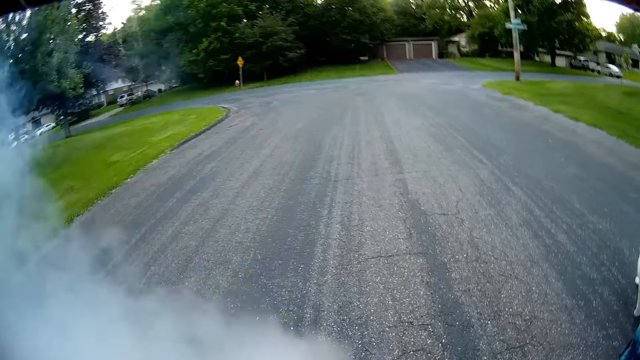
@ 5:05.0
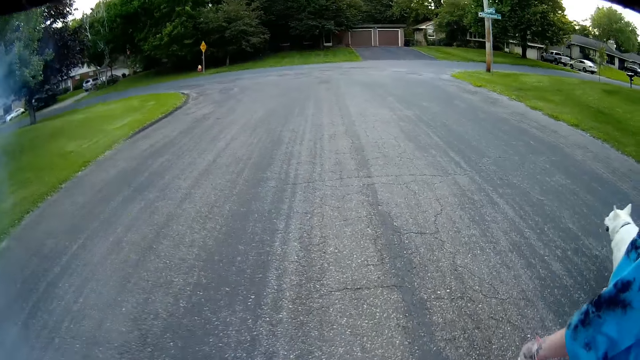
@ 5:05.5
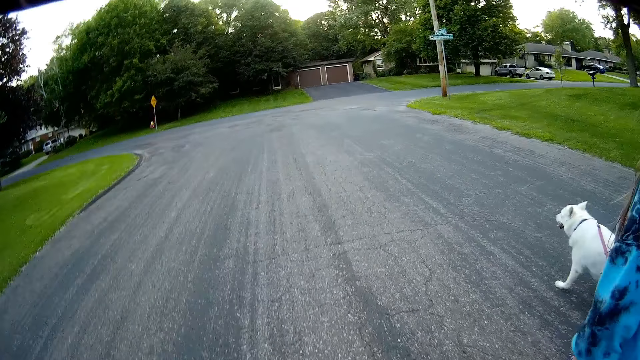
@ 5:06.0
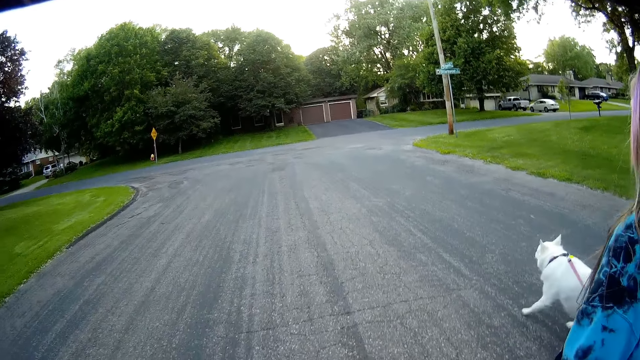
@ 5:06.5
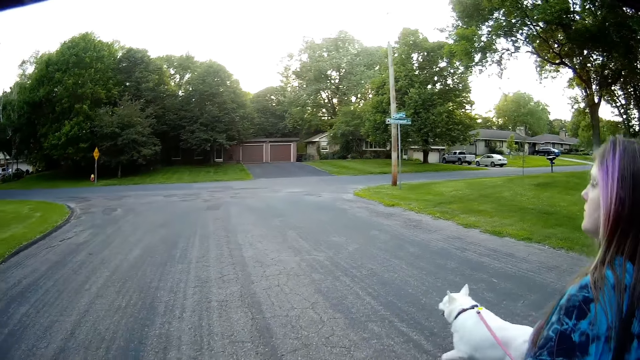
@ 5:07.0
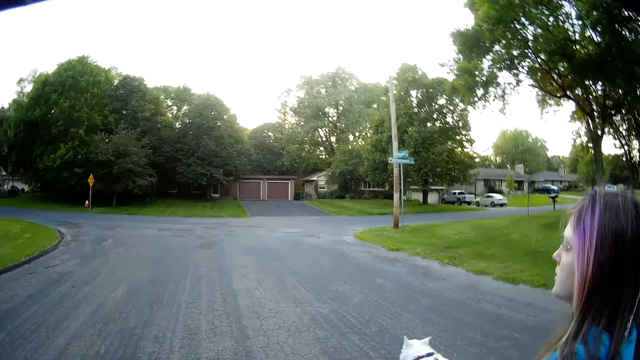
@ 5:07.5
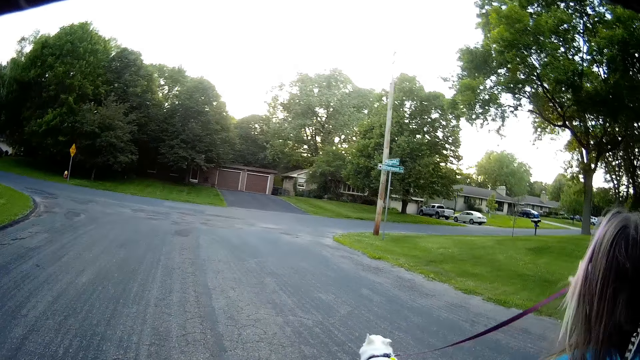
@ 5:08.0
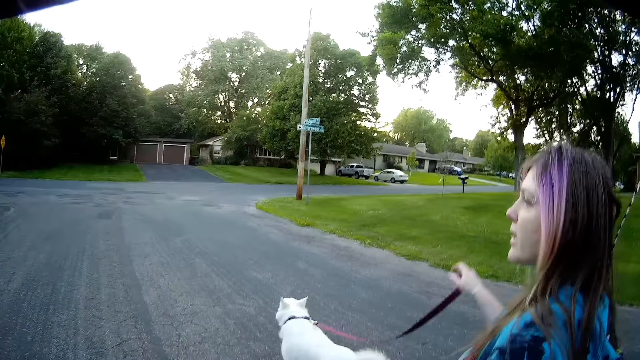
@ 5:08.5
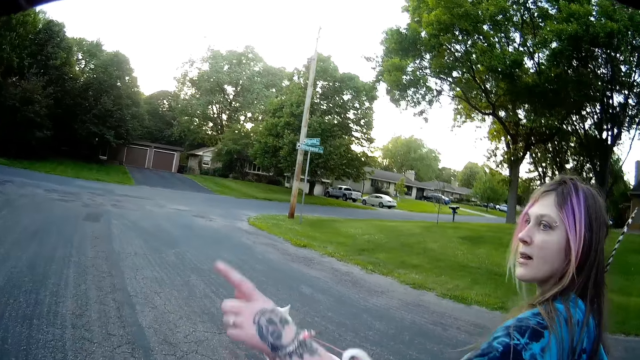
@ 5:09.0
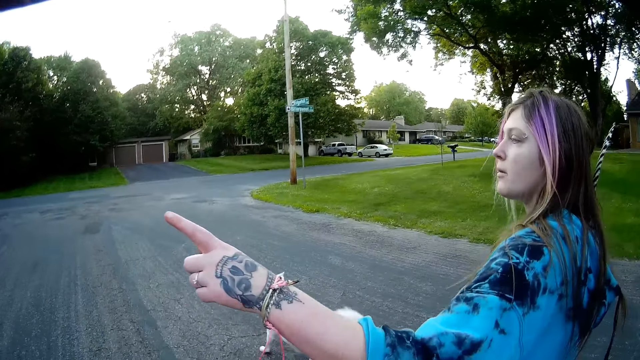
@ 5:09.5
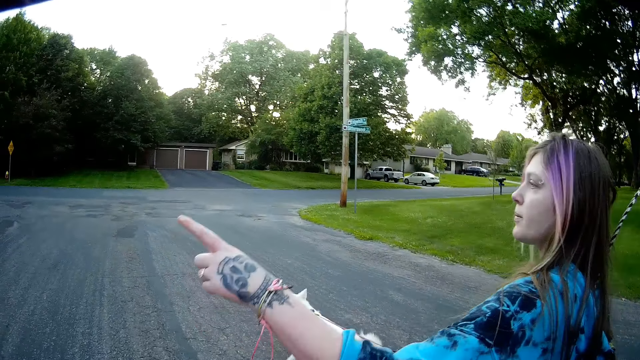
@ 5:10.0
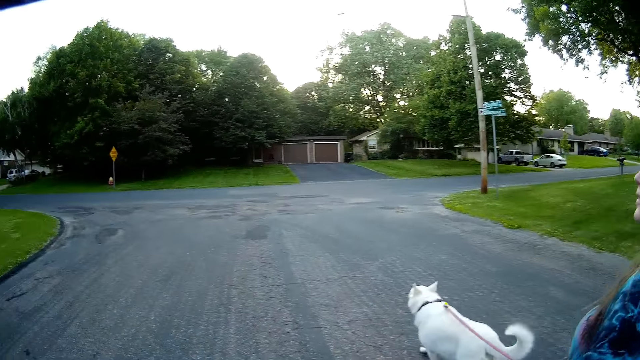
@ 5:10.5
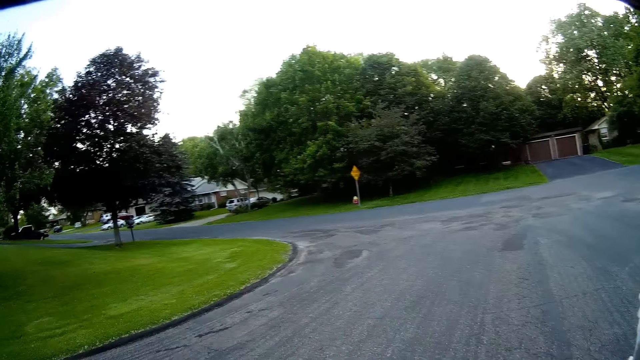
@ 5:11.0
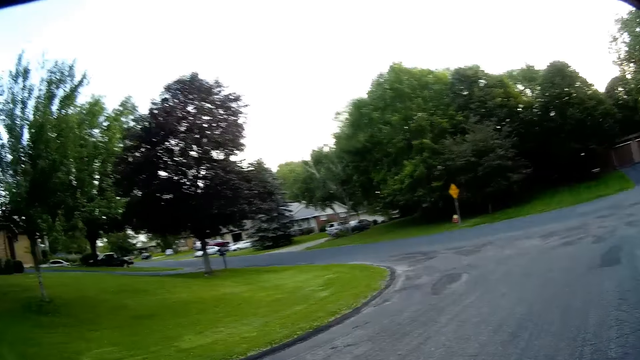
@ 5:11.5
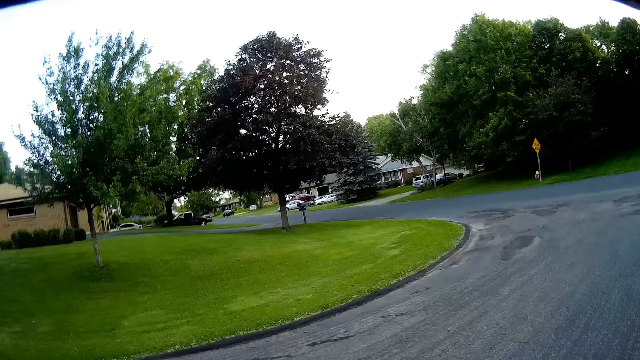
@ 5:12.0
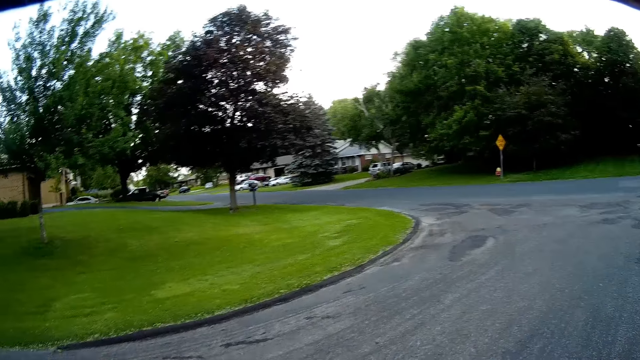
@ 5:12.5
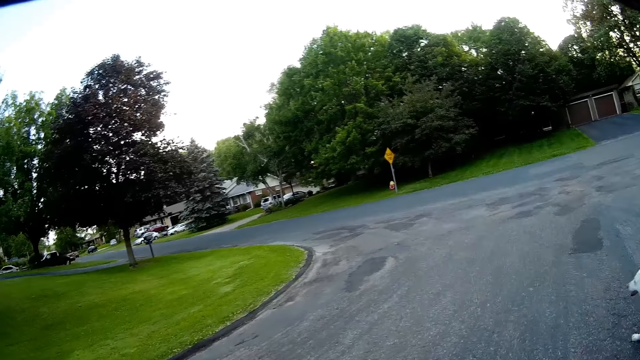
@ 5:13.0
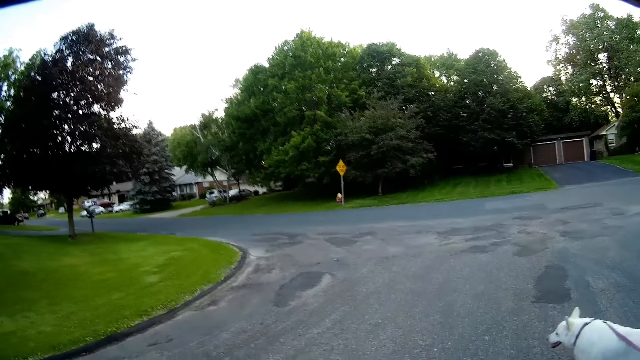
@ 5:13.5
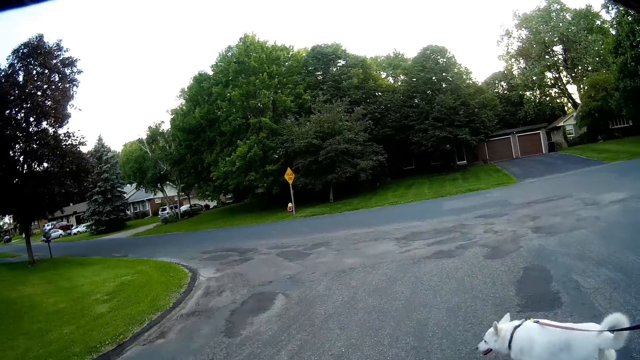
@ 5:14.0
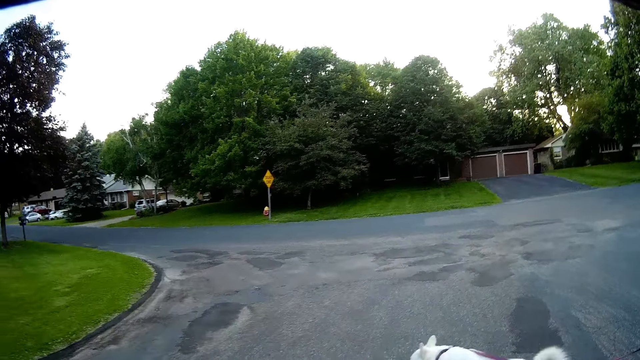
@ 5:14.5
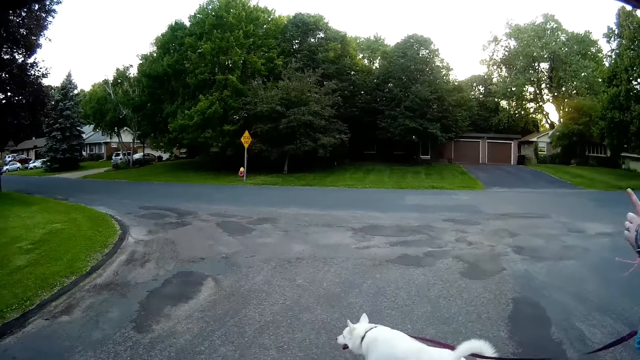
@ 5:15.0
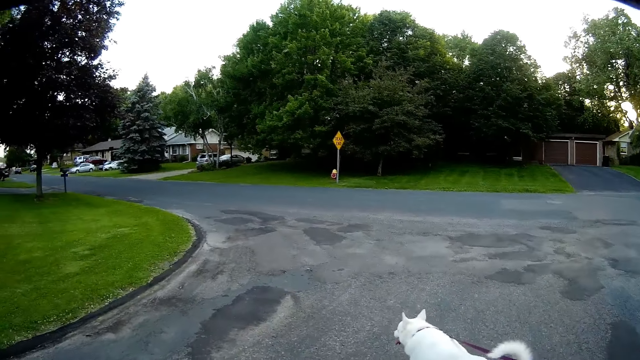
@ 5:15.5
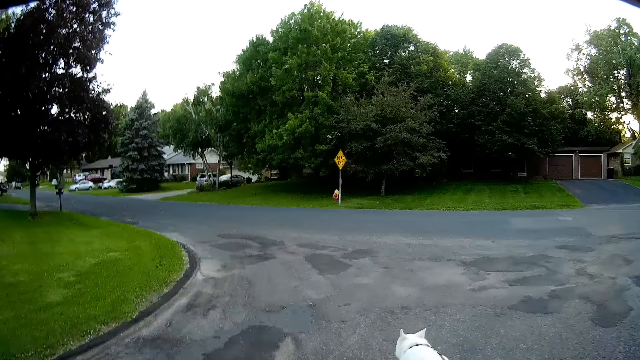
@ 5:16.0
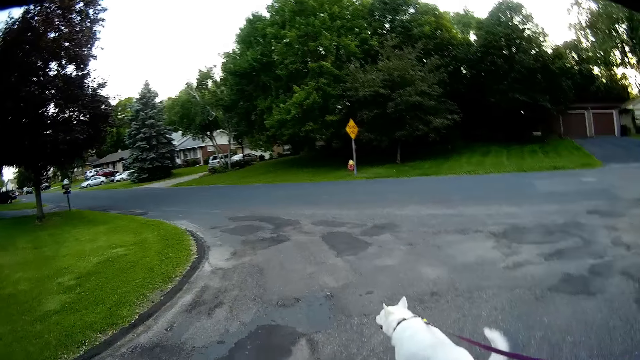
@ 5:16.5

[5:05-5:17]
The camera wearer points outside with the finger. They walk outside with a dog.

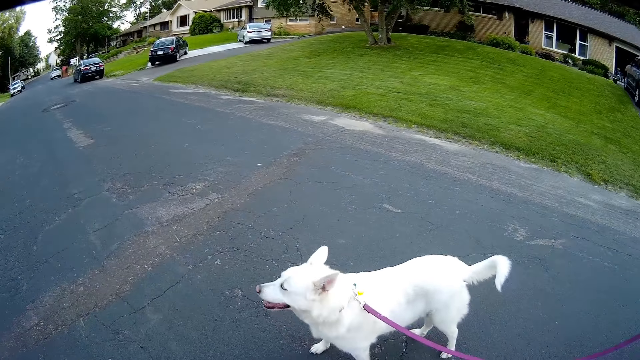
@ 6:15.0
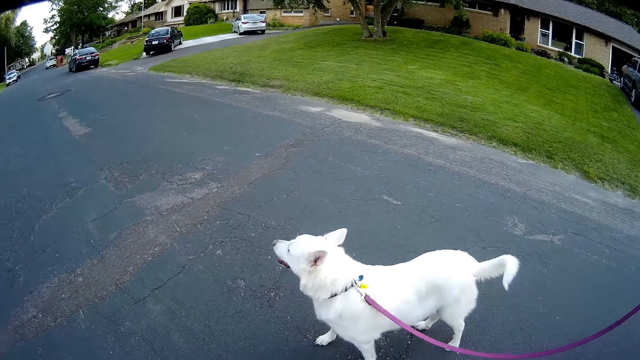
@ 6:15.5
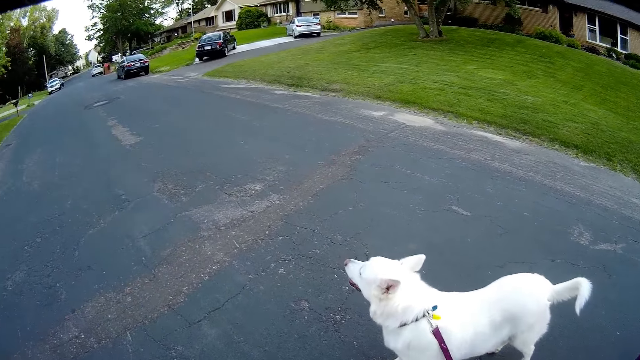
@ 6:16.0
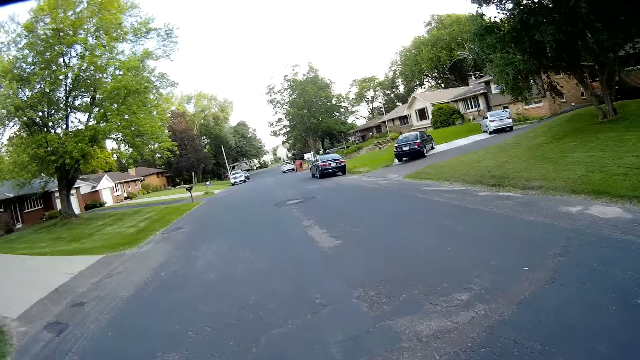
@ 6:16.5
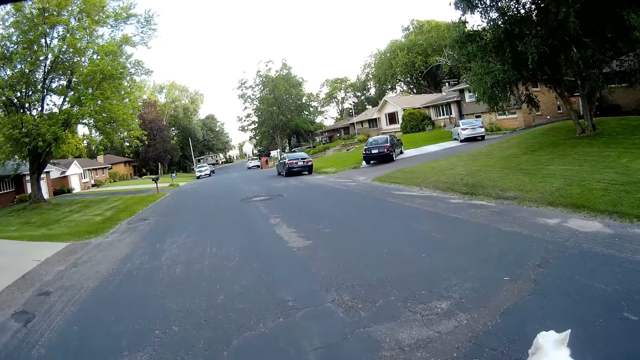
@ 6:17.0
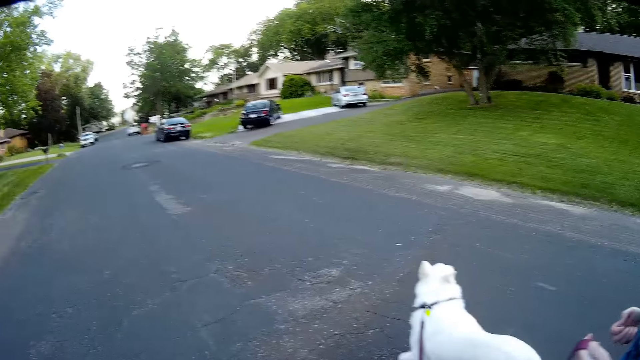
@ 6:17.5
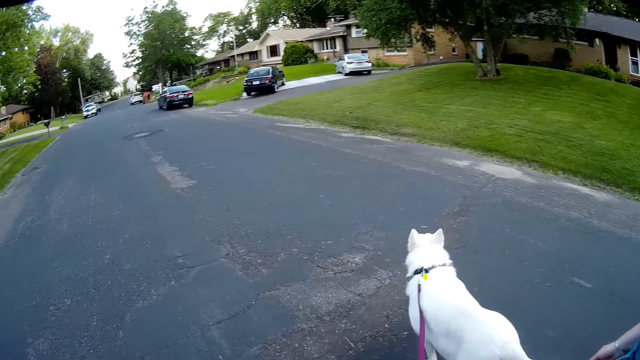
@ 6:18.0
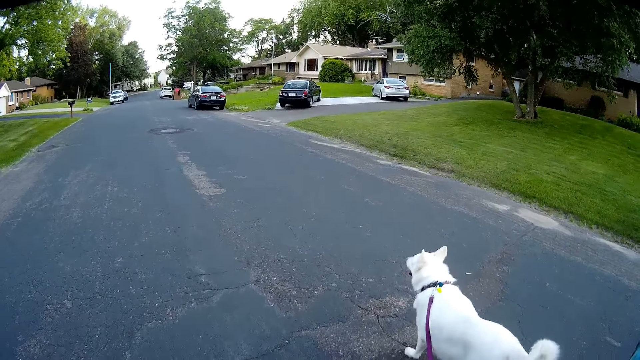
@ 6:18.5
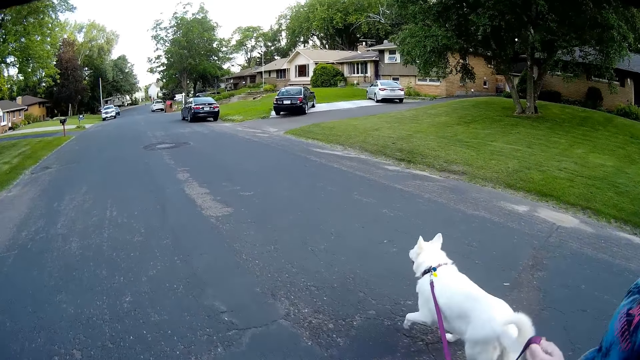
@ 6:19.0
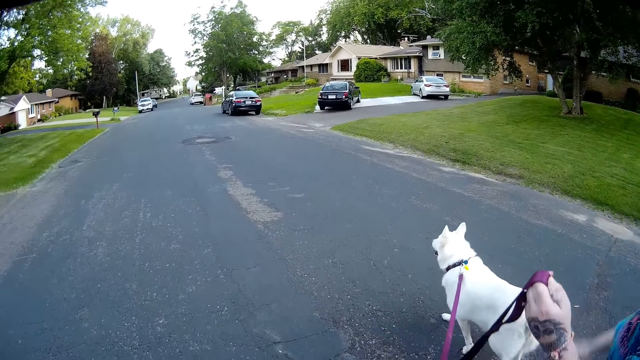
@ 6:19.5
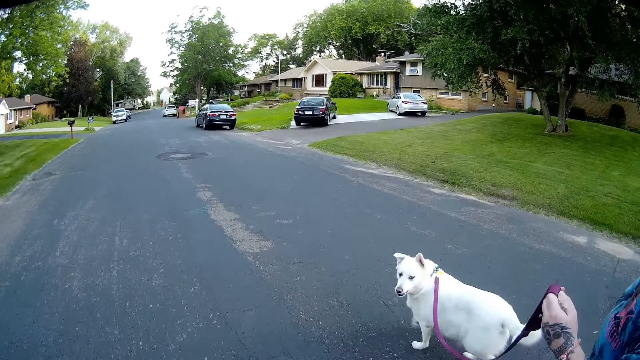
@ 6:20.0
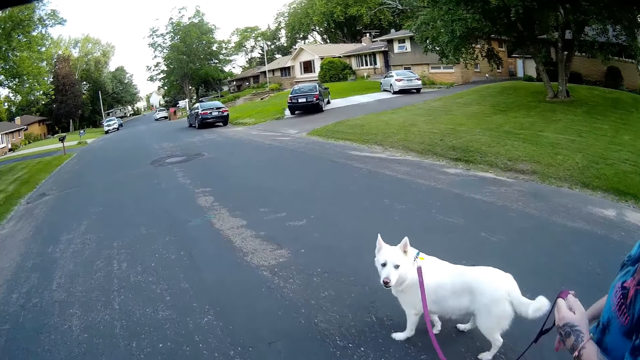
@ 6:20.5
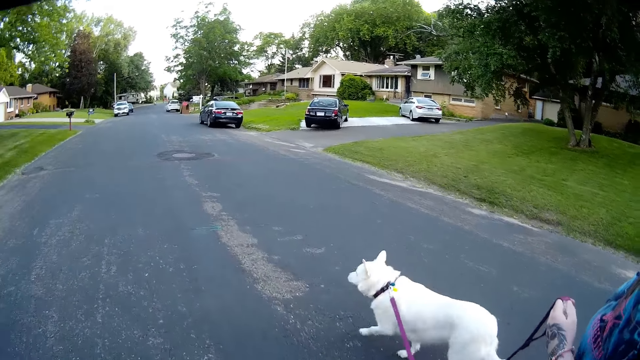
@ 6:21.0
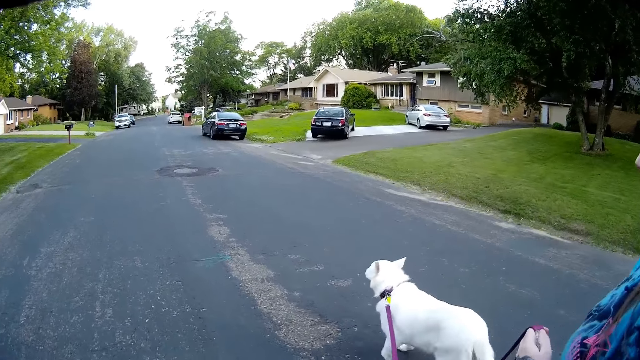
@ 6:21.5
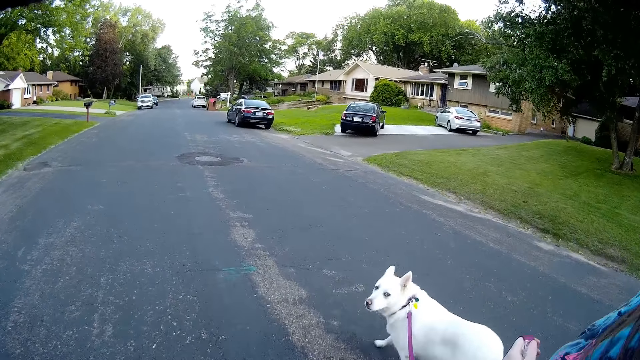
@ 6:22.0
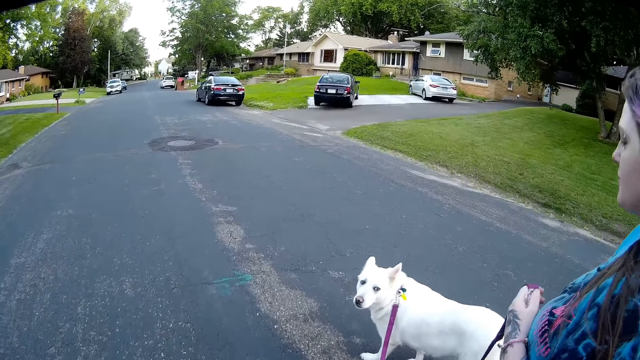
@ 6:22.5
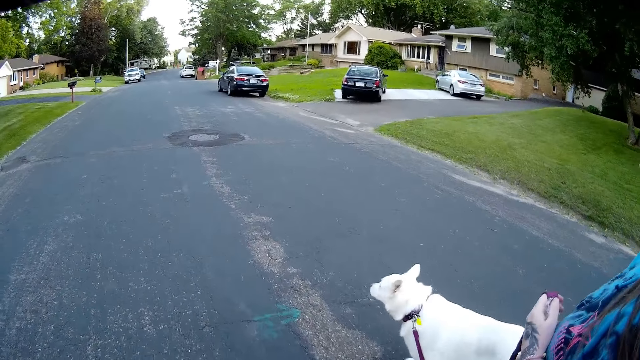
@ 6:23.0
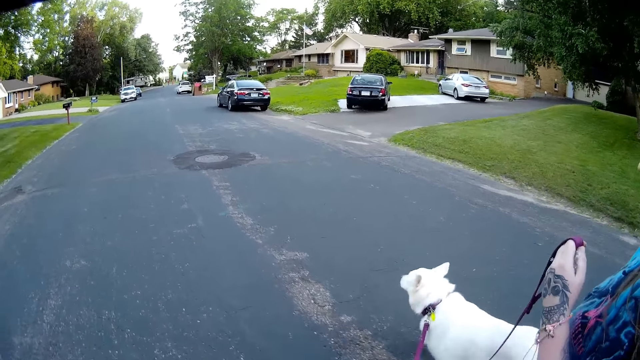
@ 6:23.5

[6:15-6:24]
The camera wearer stares outside. They walk outside with the dog.
